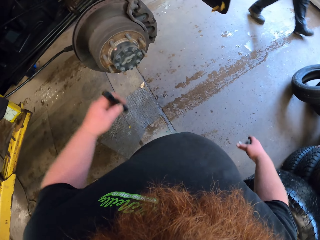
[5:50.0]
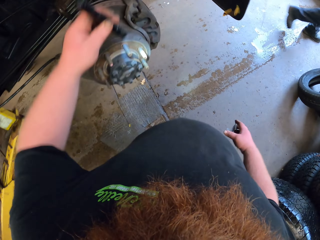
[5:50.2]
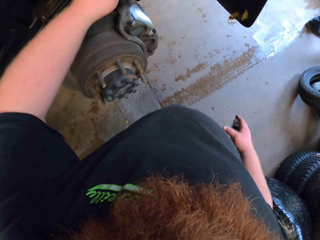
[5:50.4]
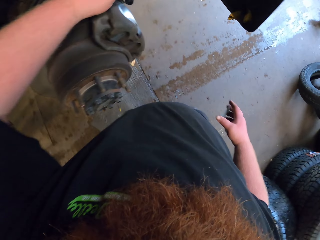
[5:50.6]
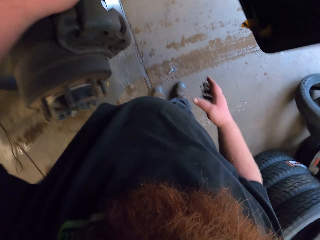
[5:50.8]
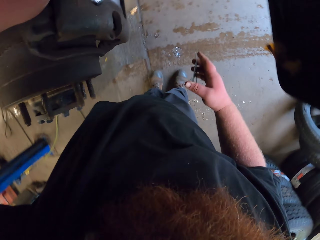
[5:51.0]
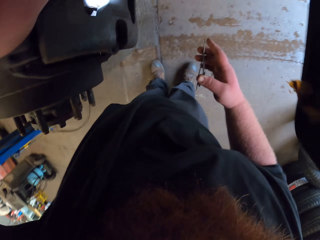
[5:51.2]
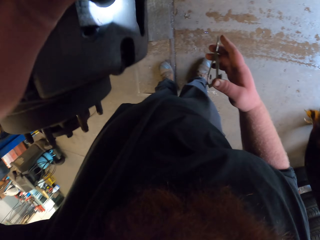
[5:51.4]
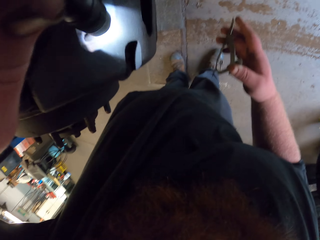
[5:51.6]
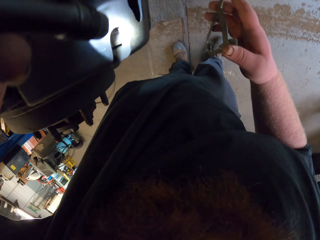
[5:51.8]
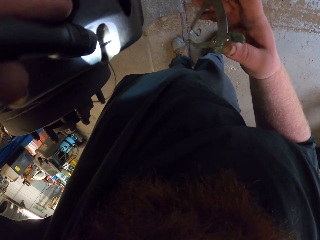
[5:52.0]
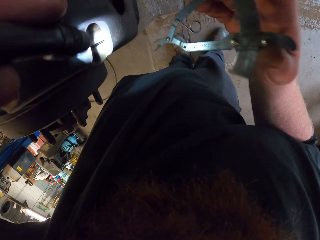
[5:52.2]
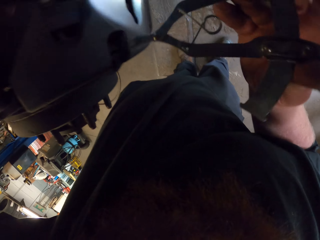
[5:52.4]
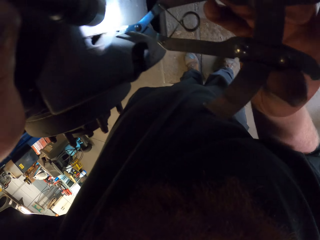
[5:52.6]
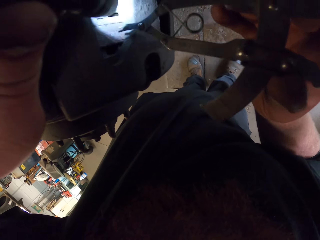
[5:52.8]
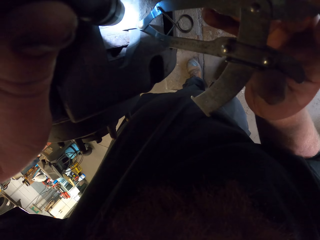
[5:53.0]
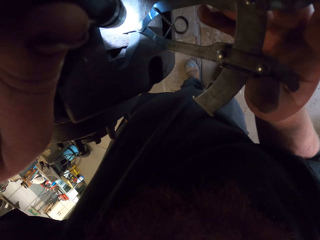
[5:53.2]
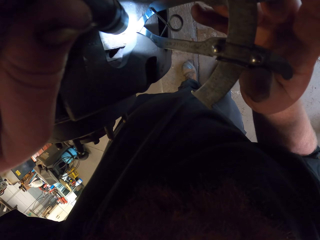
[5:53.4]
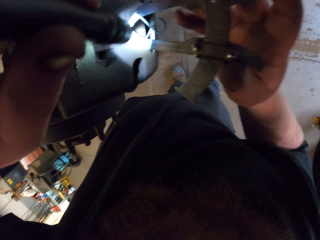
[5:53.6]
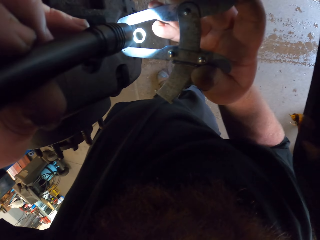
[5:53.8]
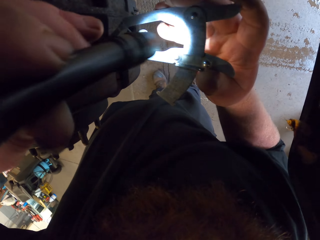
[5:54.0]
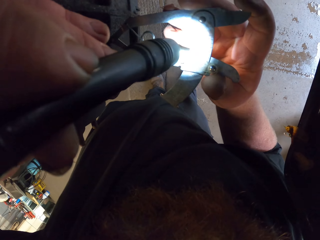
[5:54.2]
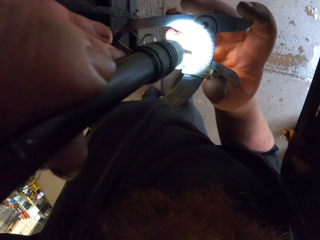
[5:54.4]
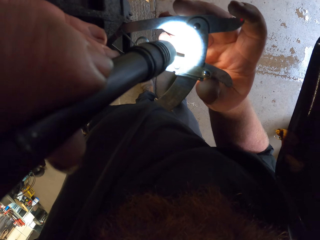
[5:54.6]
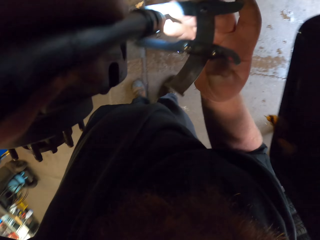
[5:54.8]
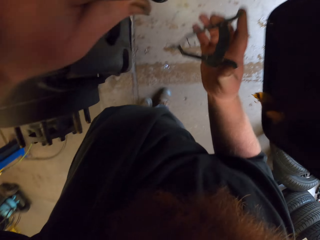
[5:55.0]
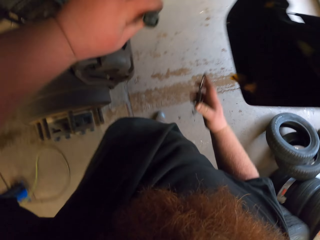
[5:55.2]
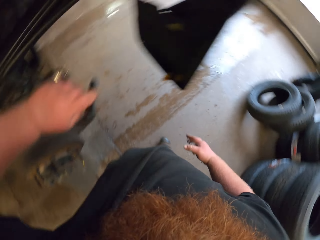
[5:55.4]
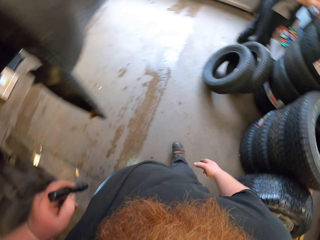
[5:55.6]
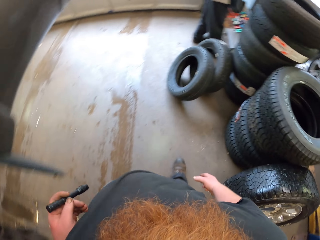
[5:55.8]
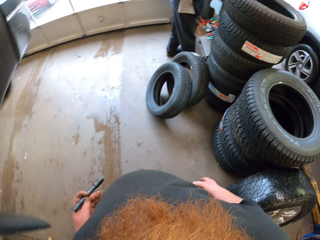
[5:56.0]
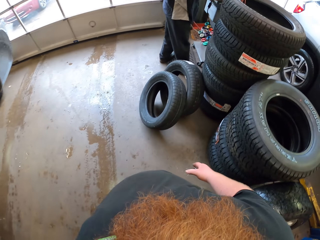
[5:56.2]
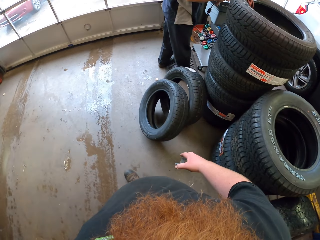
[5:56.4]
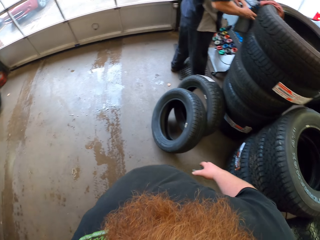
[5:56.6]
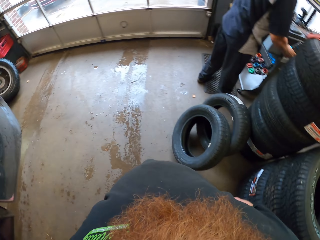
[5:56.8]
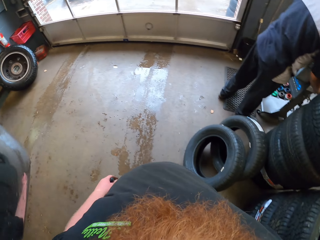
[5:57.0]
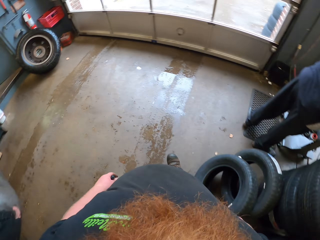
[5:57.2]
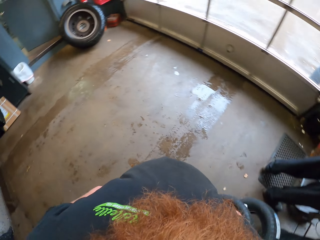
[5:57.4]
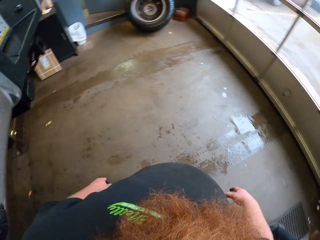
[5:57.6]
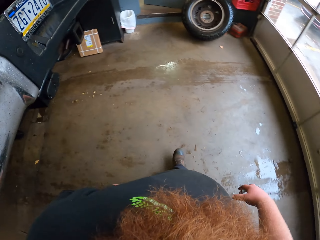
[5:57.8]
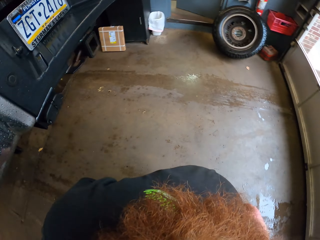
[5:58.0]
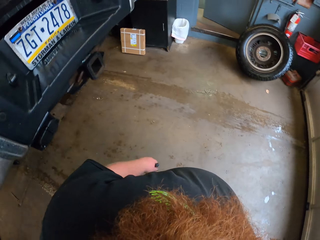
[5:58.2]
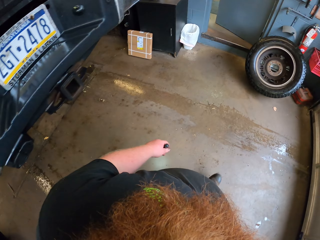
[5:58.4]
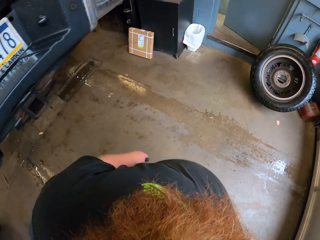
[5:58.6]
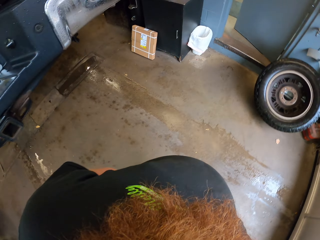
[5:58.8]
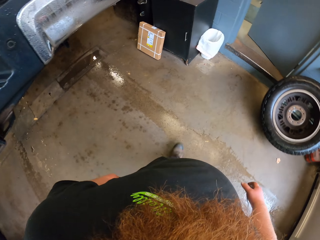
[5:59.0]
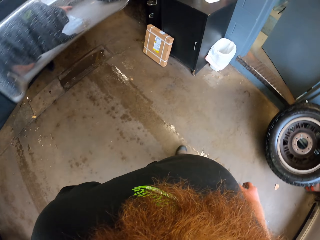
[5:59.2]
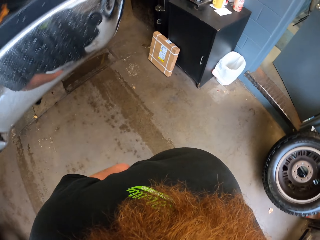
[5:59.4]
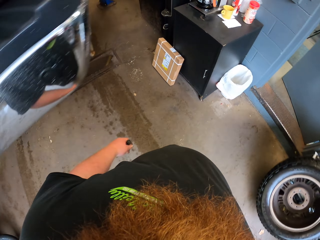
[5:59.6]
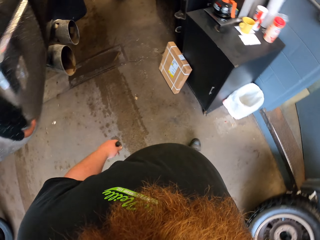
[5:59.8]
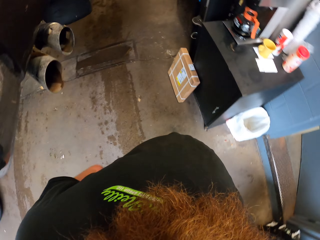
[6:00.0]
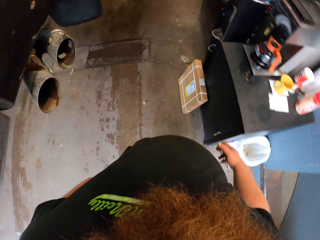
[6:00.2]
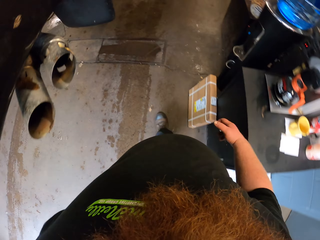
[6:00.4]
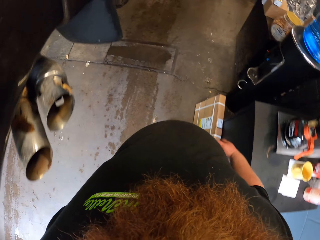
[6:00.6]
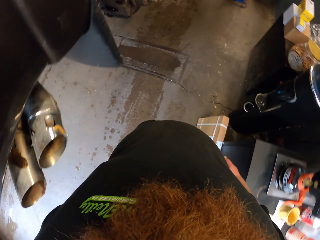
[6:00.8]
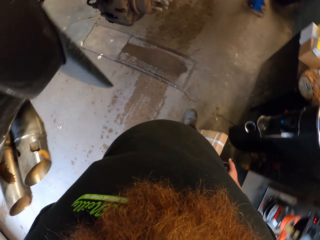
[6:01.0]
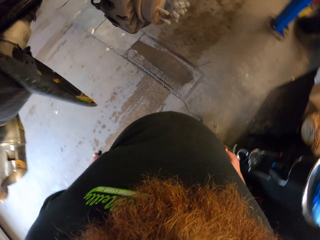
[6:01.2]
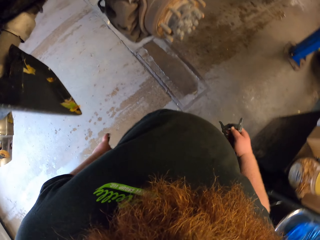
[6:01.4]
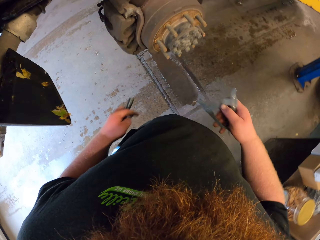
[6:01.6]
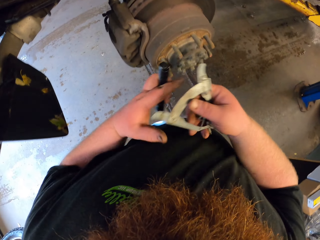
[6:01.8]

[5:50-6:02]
The camera wearer inspects the car bearing with the spotlight. They walk around the car in the garage.

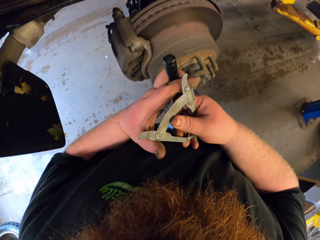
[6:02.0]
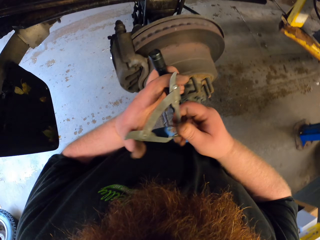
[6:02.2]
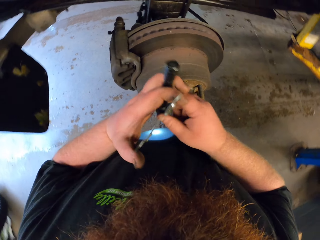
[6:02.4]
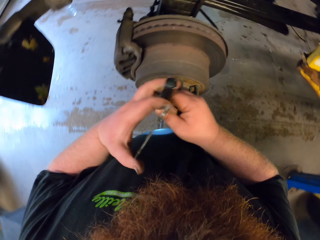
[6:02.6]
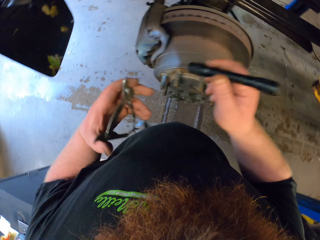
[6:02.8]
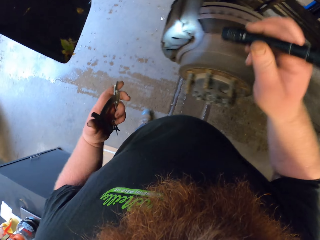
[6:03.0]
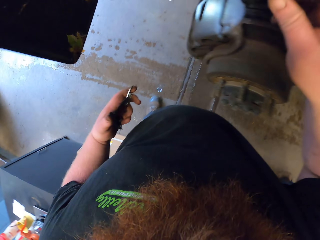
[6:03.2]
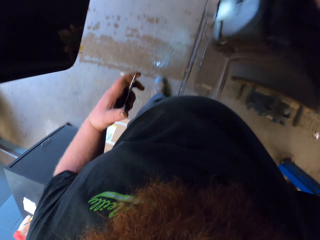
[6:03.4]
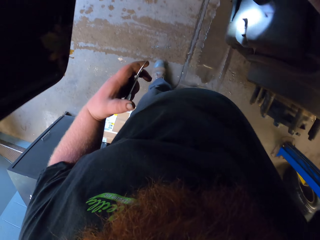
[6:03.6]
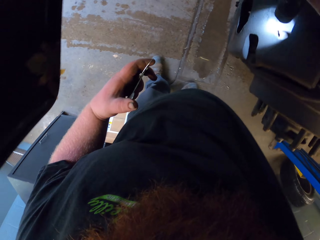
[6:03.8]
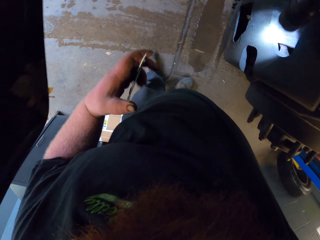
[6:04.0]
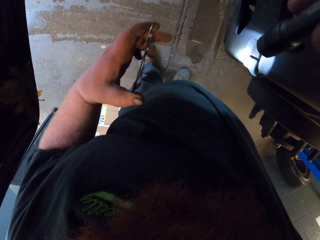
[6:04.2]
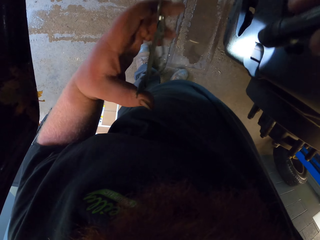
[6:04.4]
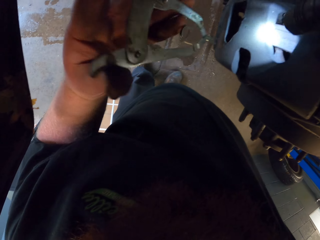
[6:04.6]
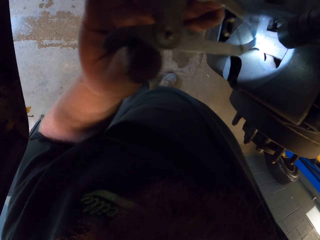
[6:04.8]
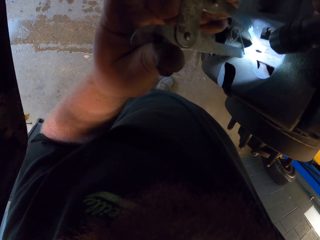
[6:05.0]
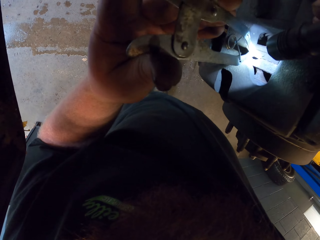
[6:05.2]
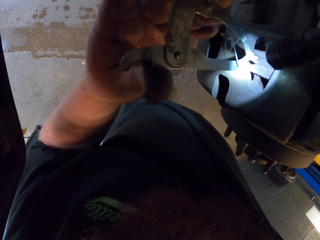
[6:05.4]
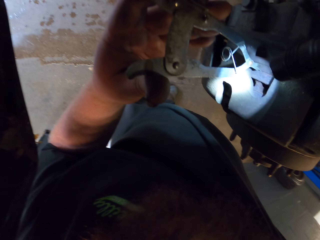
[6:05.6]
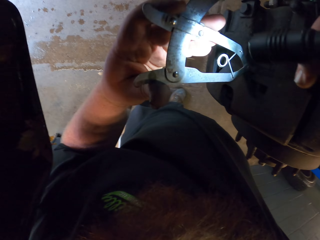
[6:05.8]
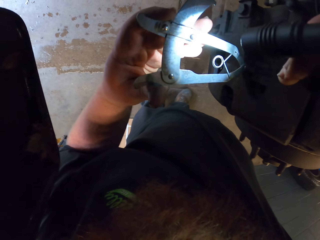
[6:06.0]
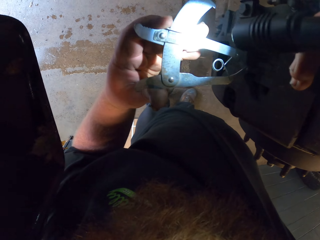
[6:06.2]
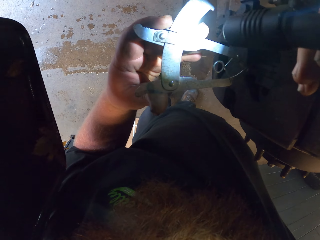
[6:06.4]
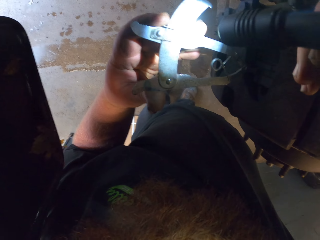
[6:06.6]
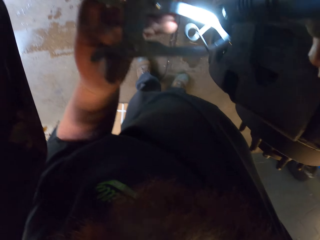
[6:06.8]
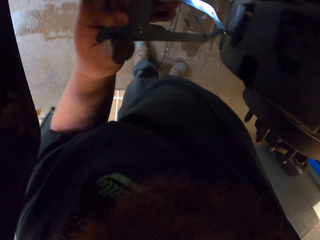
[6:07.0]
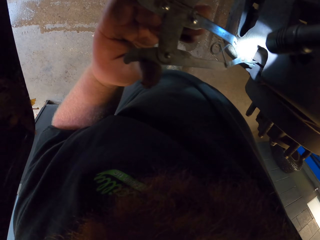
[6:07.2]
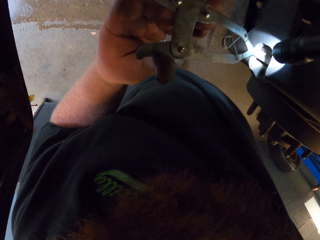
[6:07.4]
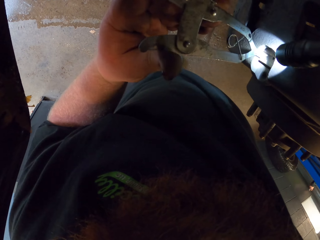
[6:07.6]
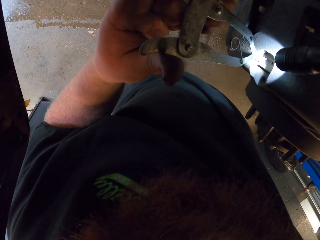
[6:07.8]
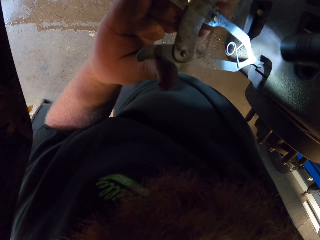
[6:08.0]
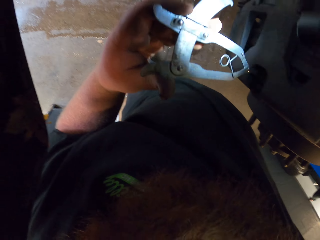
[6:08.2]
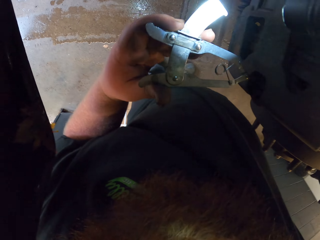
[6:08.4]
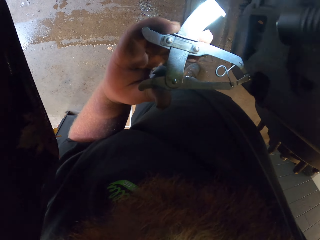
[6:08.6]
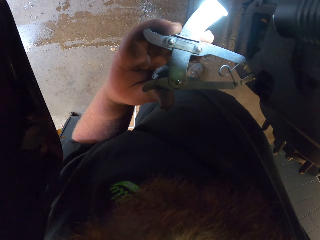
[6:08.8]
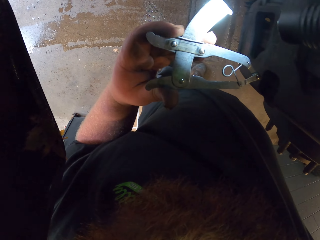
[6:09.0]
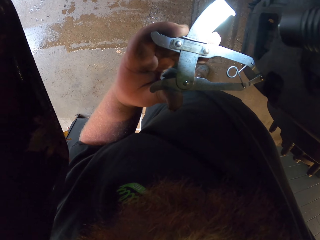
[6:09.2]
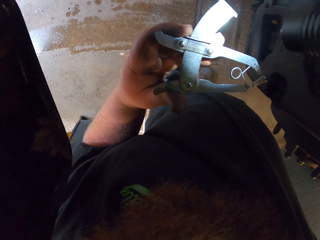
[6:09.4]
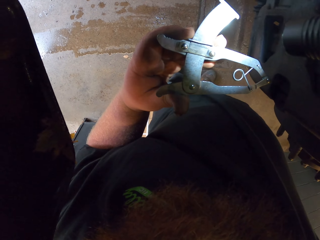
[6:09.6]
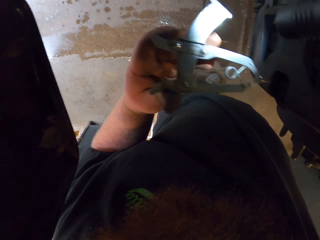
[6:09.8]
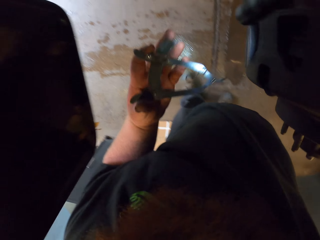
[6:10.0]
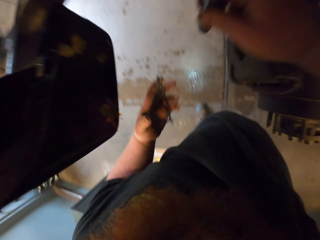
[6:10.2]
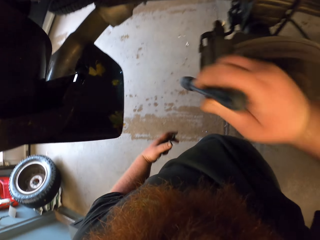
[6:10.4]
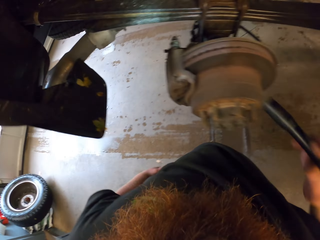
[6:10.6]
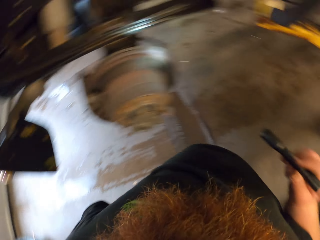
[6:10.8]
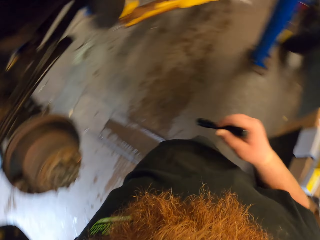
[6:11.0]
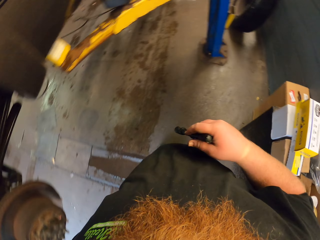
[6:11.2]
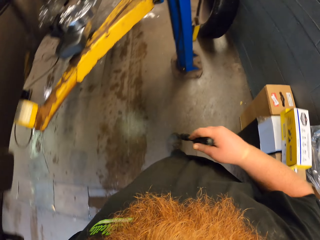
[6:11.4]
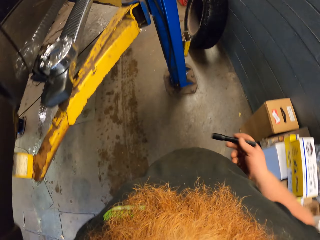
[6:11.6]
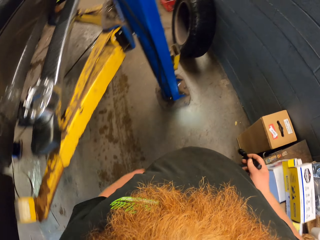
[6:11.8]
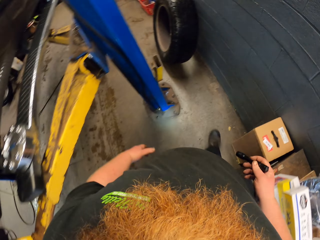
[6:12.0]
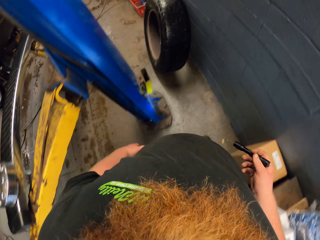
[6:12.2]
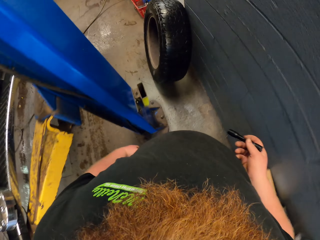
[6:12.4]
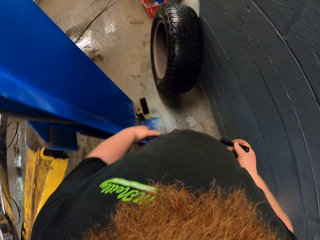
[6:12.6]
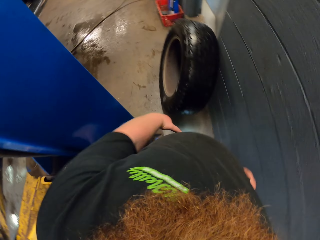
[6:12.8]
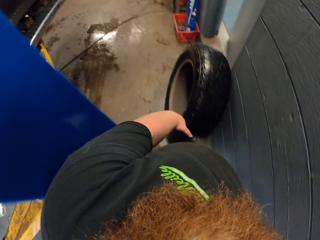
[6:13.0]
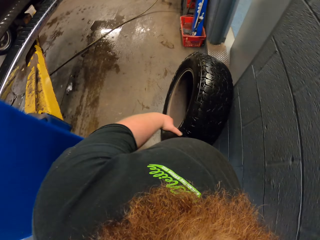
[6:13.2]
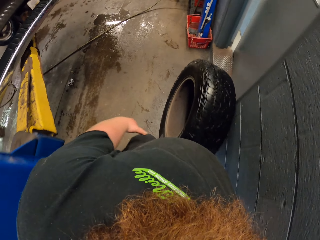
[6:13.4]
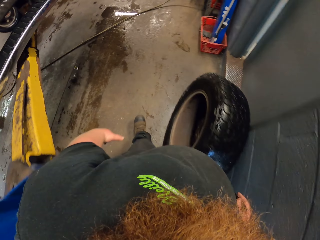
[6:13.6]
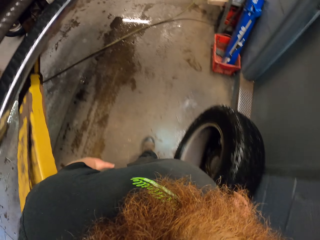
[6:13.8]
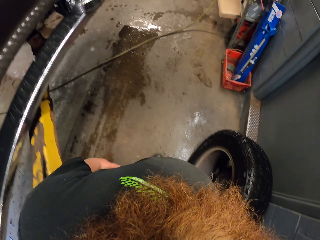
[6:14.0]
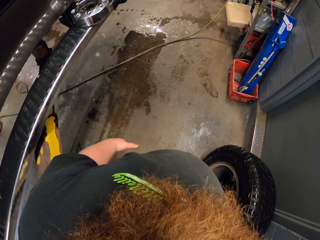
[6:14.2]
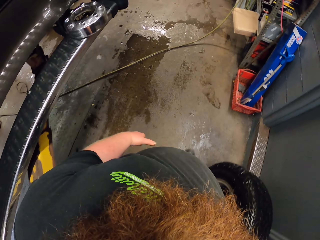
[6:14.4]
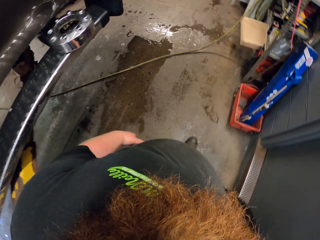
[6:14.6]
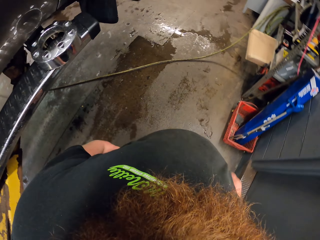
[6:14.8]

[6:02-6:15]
The camera wearer inspects the wheel bearing with a torch. They walk around the car in the garage.
